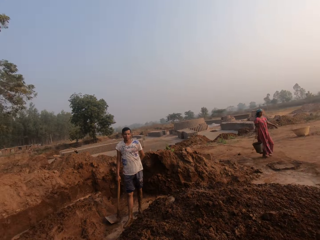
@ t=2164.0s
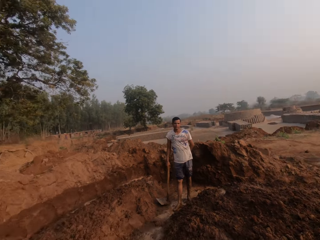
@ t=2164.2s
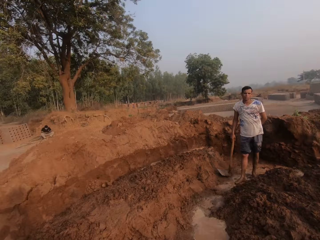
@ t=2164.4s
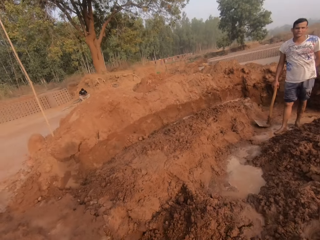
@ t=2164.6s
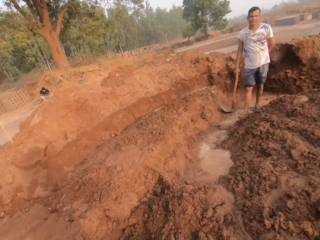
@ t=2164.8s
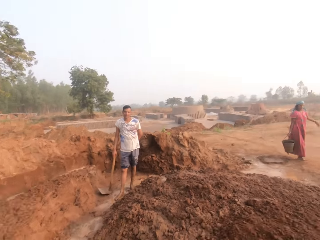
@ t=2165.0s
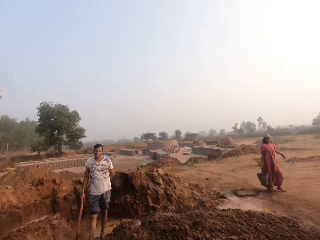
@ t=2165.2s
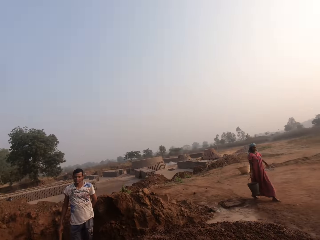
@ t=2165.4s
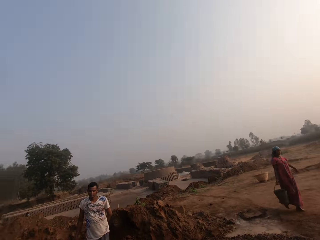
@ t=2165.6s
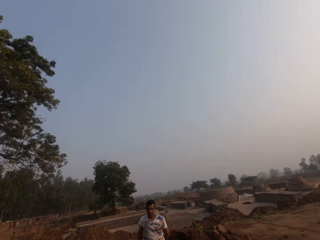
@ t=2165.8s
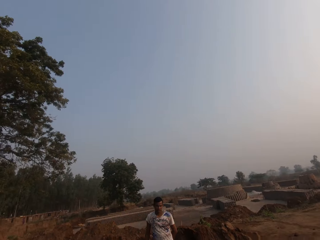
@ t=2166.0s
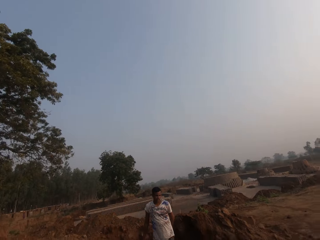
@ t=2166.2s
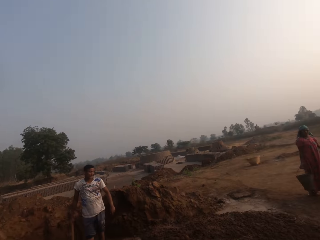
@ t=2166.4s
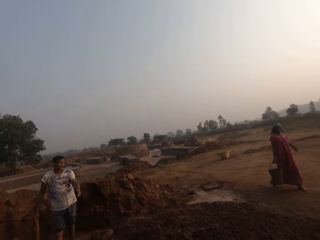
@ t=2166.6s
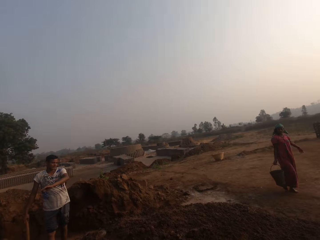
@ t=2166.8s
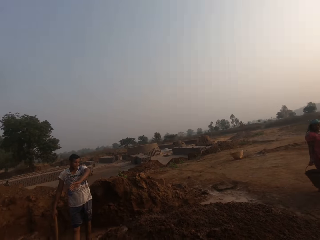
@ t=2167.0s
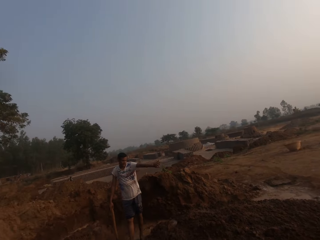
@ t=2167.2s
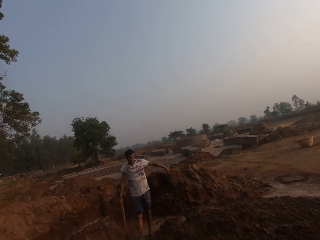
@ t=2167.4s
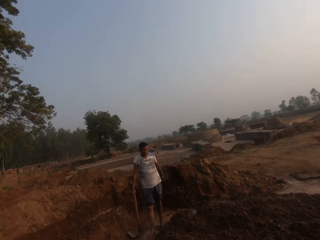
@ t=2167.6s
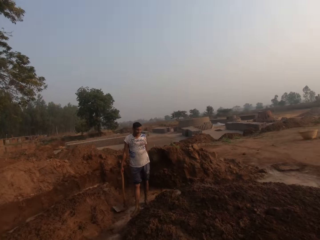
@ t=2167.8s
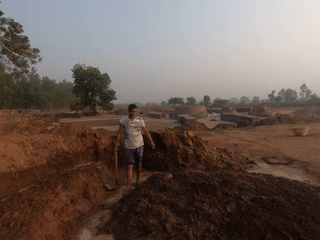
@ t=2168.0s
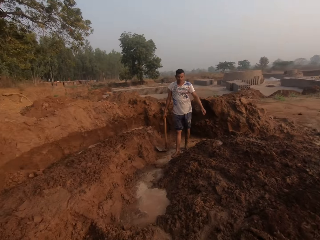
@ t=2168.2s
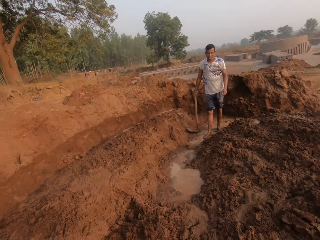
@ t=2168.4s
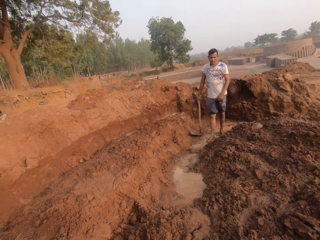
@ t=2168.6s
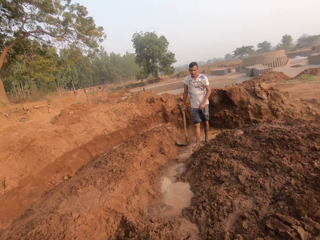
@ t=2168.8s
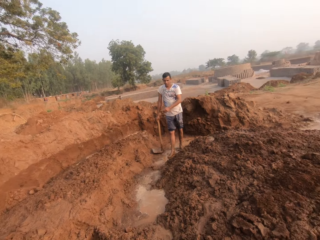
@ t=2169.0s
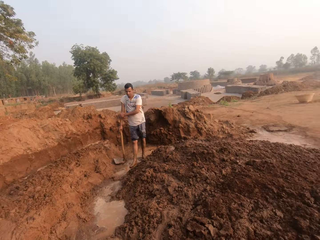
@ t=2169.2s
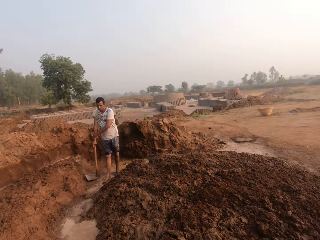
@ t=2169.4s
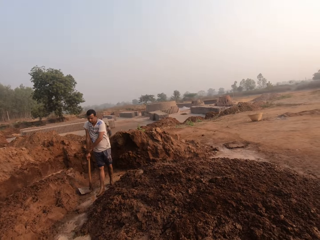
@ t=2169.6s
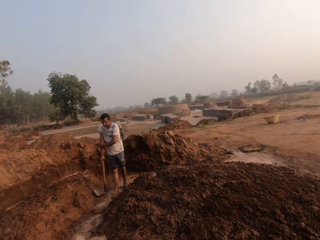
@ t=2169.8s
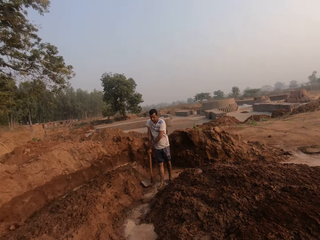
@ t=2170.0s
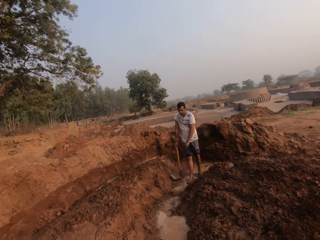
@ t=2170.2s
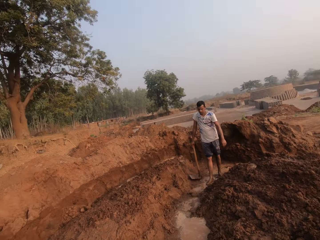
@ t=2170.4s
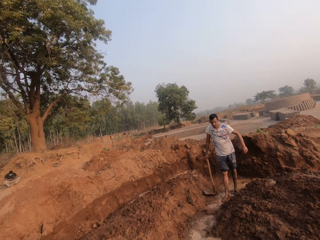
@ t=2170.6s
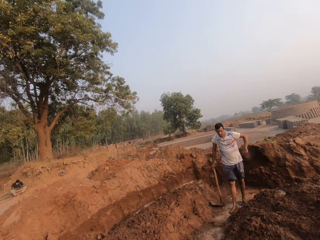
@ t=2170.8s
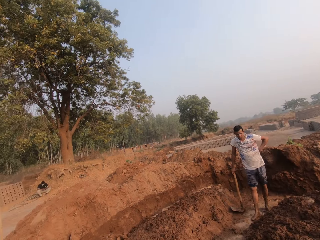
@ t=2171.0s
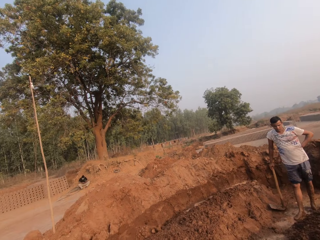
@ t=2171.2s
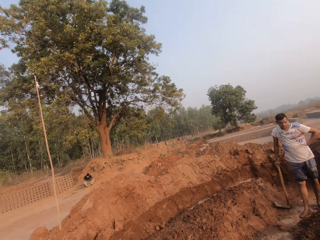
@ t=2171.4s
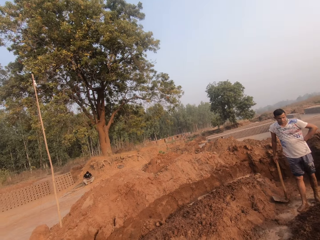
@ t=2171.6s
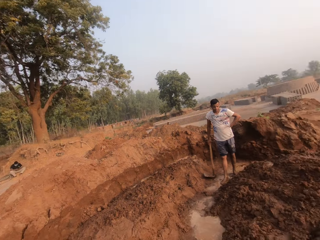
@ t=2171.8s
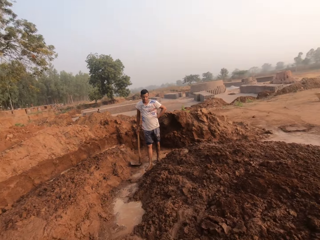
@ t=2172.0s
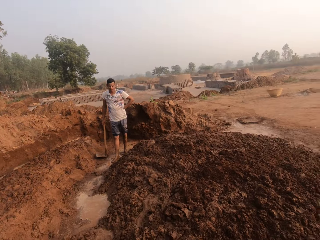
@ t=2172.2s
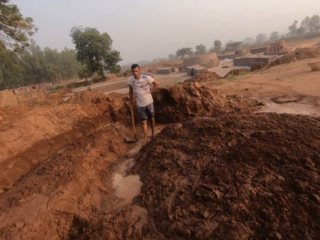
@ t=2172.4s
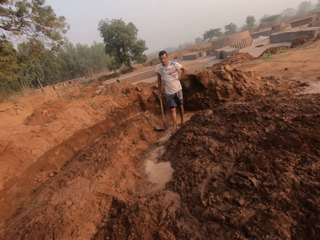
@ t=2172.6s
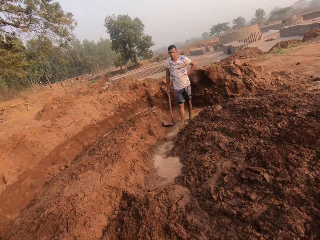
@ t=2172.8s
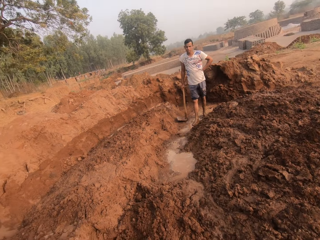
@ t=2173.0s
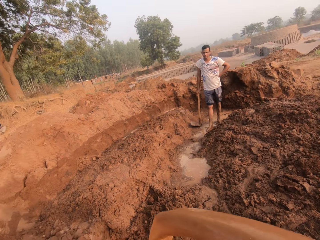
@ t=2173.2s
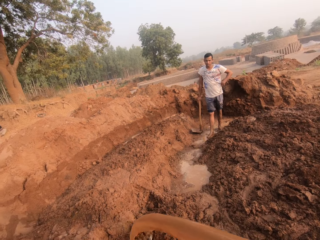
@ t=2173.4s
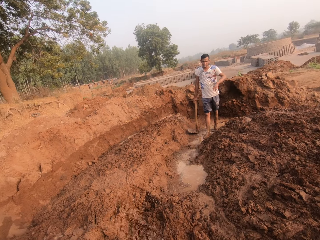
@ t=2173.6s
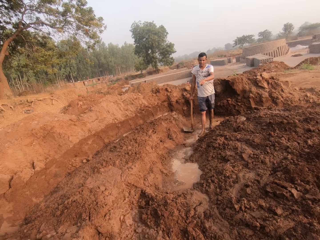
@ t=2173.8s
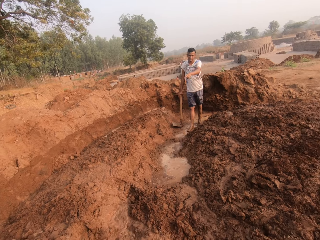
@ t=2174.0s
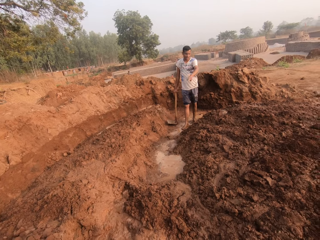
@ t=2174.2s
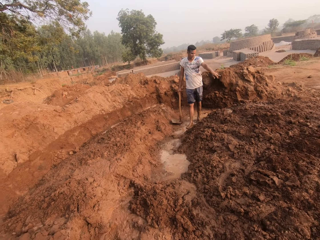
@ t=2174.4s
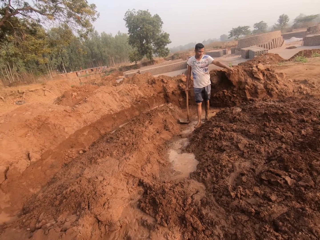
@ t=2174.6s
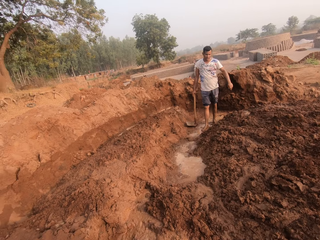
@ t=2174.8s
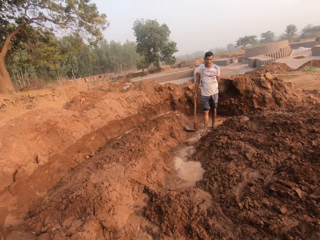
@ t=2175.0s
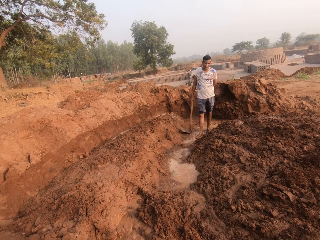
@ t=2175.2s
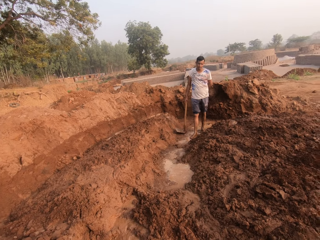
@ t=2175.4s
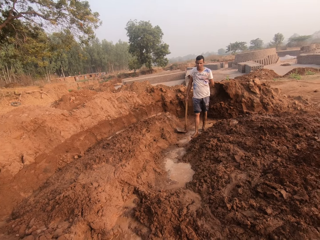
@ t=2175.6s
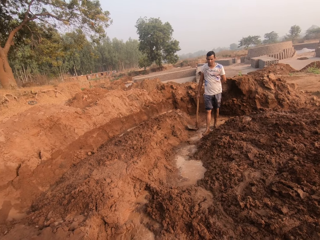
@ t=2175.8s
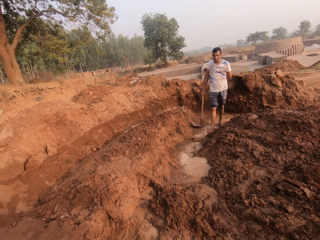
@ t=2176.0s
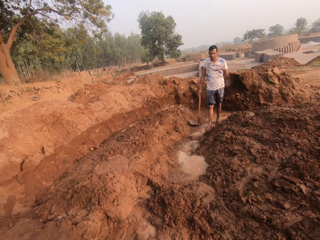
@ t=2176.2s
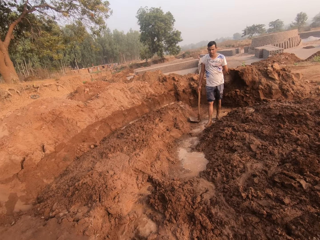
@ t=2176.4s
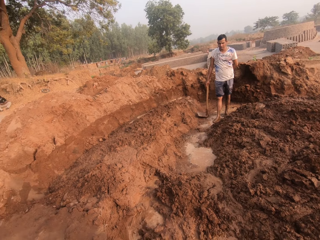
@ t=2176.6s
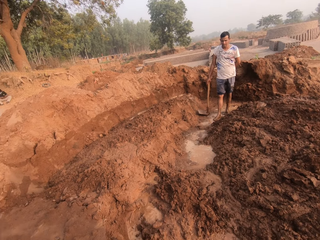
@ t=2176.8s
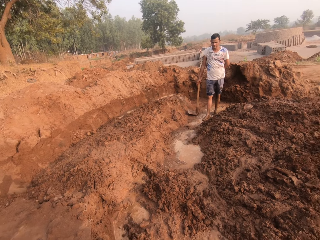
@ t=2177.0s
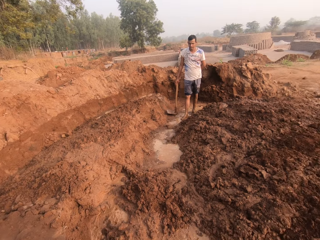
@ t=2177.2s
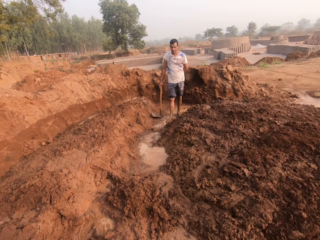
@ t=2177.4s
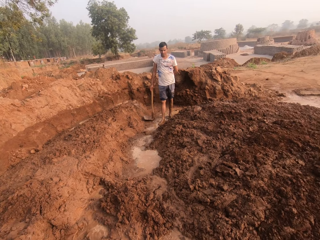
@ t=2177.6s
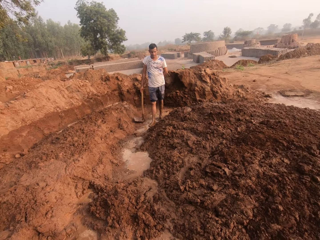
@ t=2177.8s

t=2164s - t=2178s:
A man interacts with the camera wearer. The woman carries a bucket of water with her right hand. The camera wearer interacts with the man. They look around a construction site. The woman pours the water from the bucket on the clay with both hands. Another person talks to the camera wearer.

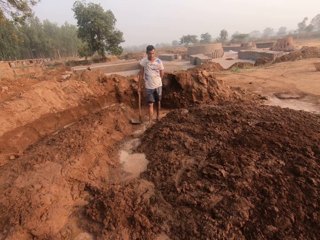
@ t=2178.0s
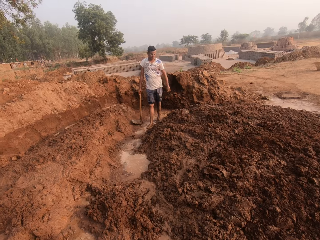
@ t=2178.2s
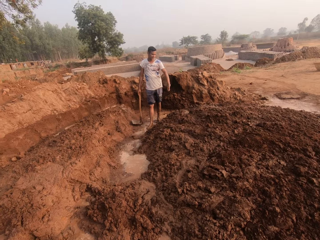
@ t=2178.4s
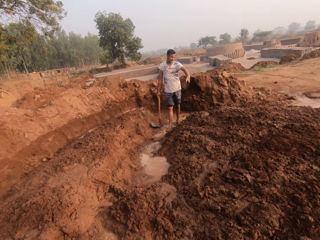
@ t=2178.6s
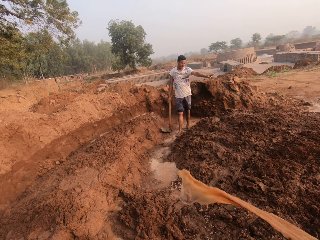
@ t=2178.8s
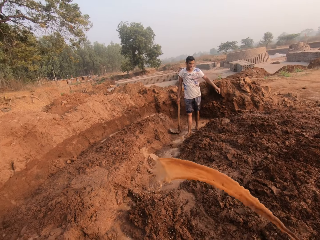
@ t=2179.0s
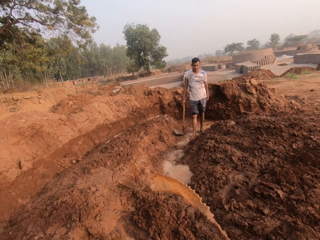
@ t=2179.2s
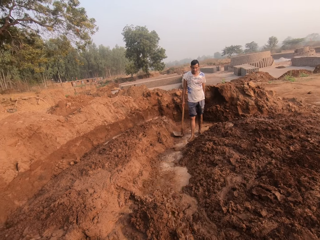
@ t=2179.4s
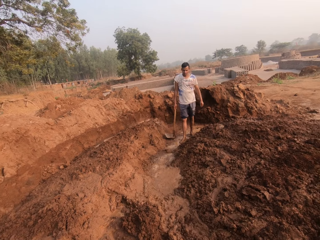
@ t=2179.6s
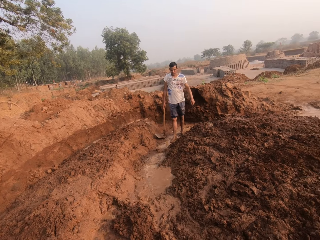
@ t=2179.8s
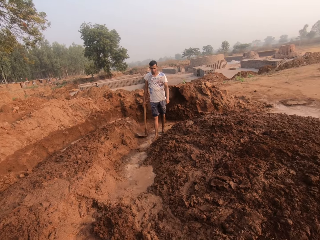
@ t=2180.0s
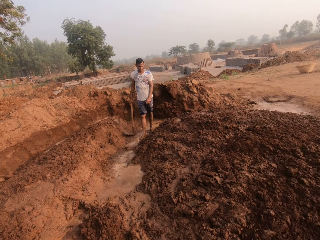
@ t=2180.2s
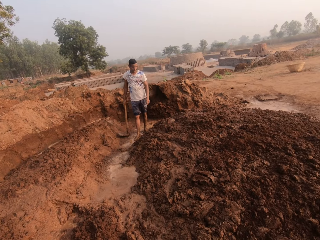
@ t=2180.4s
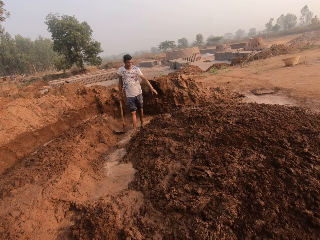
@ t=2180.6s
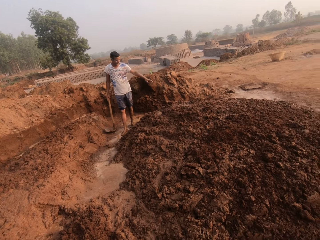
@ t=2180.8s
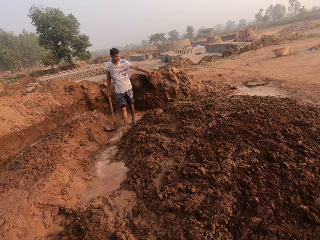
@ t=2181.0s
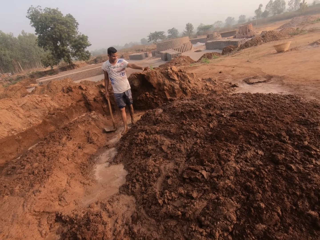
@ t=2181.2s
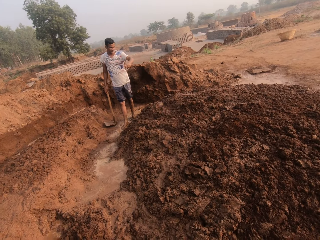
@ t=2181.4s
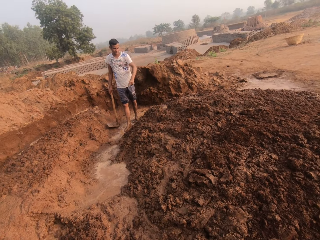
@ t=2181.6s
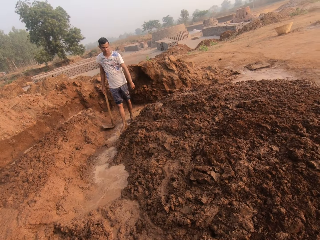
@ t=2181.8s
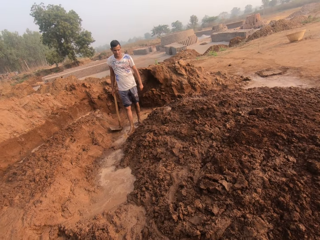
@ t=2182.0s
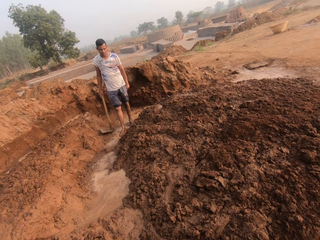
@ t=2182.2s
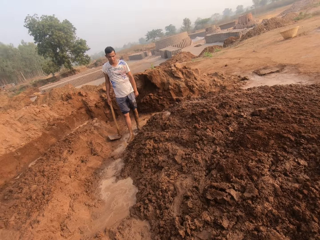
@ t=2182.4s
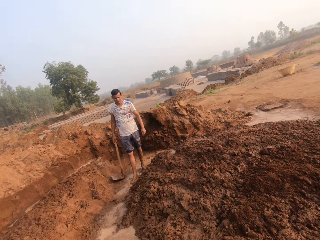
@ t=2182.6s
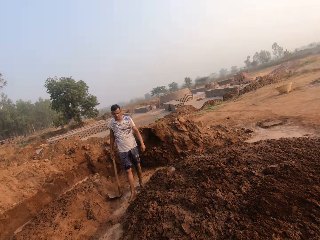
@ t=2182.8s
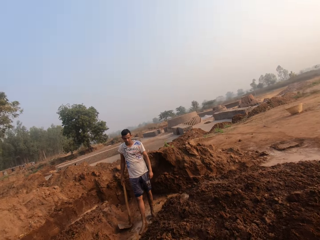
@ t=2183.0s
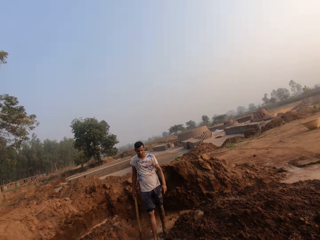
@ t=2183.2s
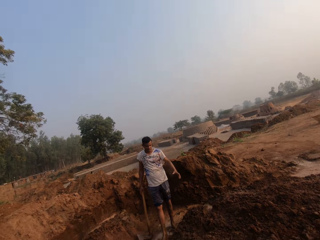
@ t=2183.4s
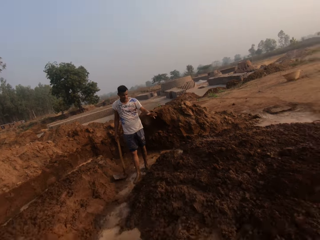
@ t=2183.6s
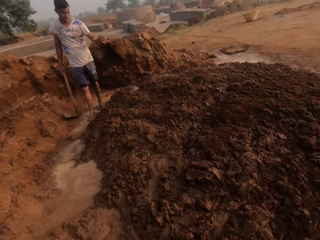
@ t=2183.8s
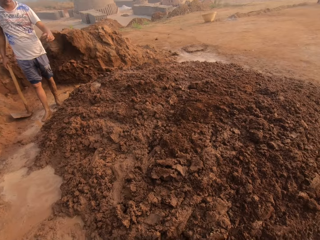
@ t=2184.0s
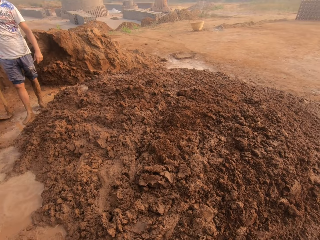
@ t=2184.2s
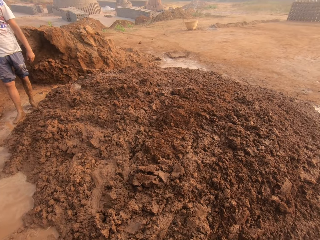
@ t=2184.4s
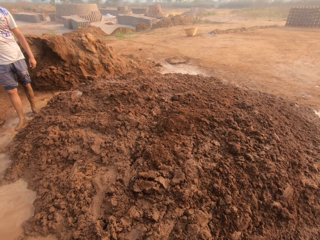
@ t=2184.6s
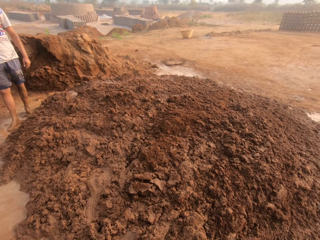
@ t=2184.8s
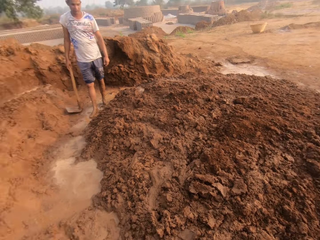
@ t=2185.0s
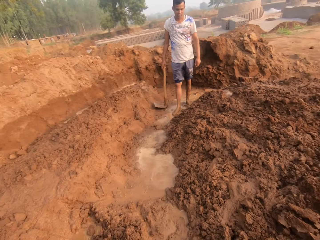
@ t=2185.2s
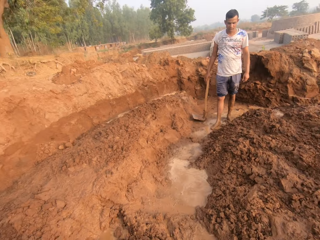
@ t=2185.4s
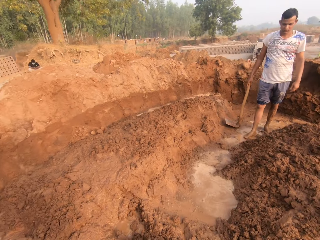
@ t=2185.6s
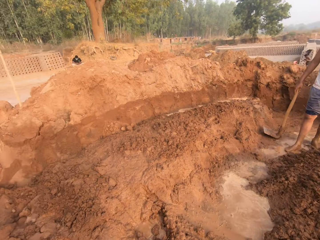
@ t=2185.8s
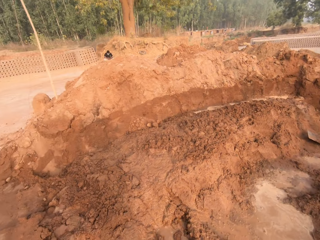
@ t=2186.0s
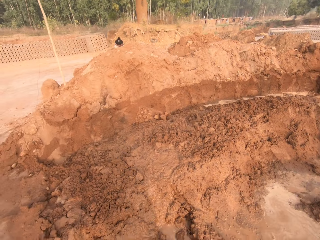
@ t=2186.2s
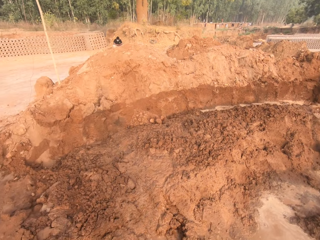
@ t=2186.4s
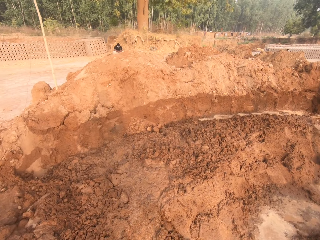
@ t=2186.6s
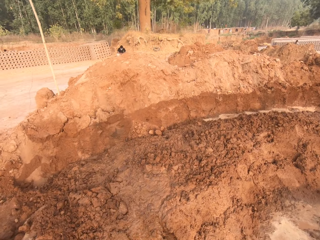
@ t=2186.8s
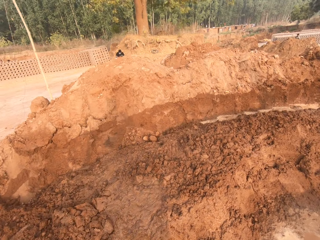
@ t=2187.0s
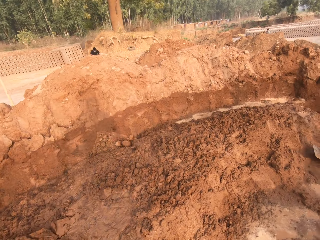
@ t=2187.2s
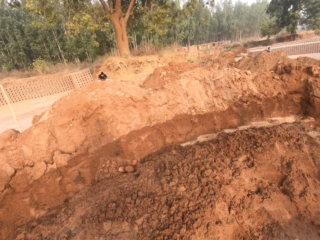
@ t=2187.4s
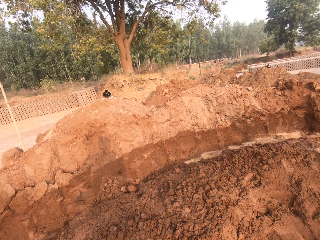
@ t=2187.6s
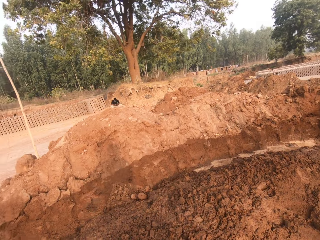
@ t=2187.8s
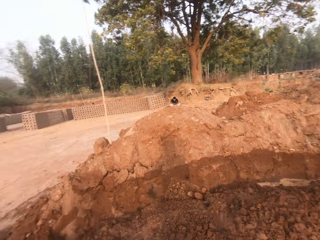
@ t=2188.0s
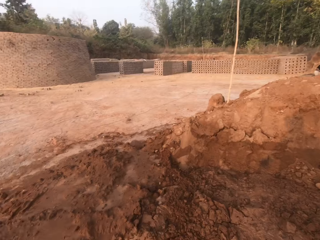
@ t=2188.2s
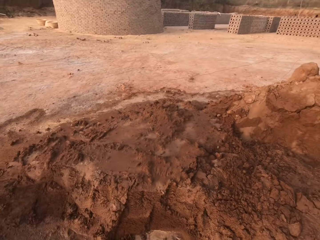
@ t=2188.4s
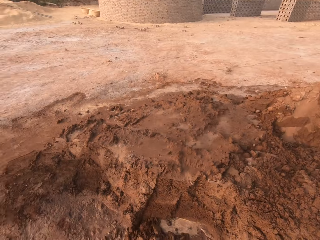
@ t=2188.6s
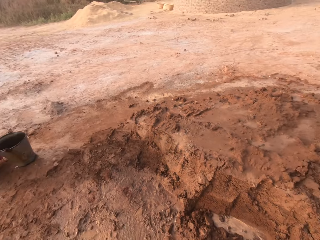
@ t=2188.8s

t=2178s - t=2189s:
The camera wearer pours some dirty water in the bucket on the ground with his right hand. A person talks to the camera wearer. The camera wearer walks. He looks around. He walks.
